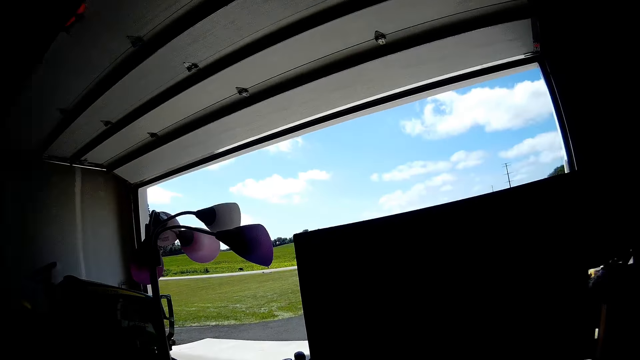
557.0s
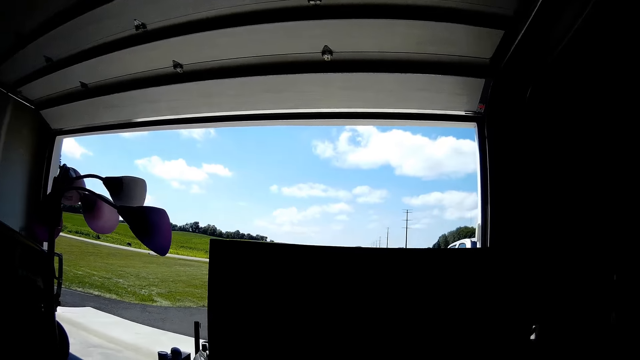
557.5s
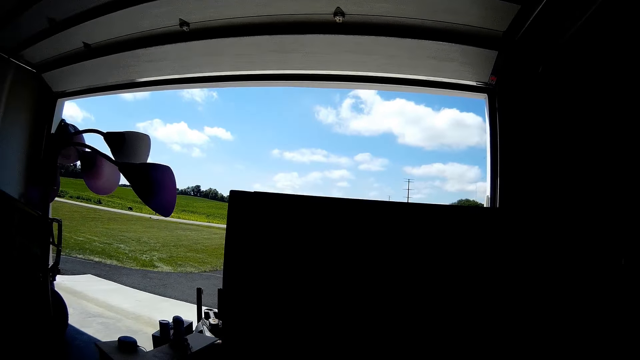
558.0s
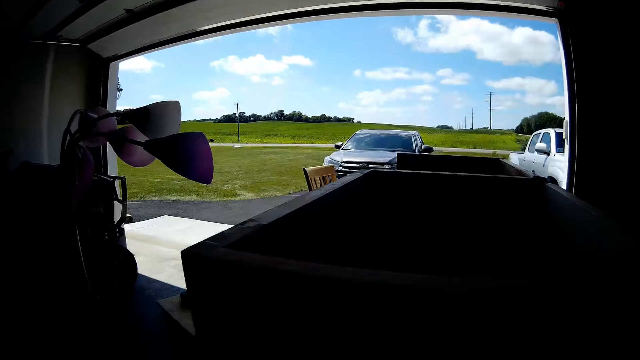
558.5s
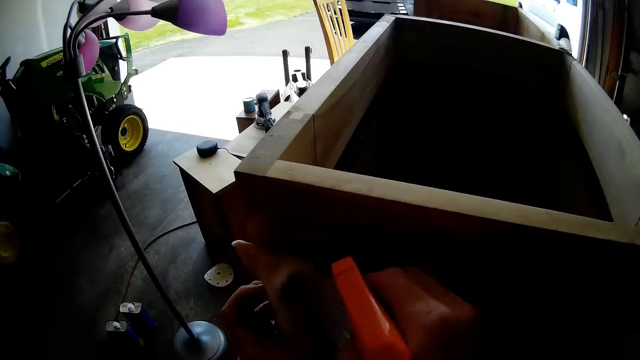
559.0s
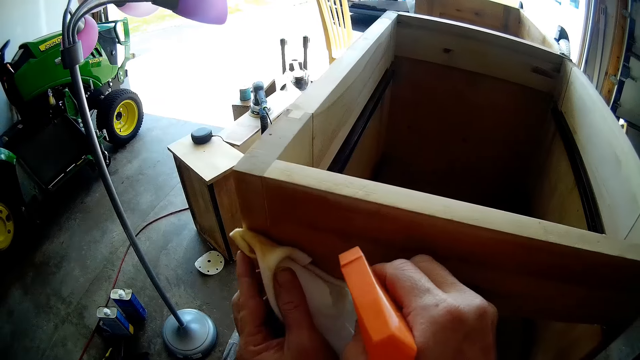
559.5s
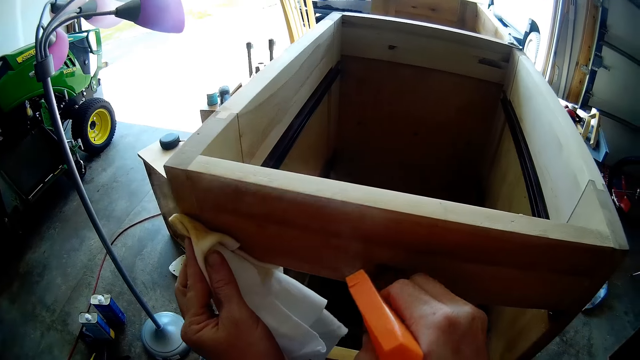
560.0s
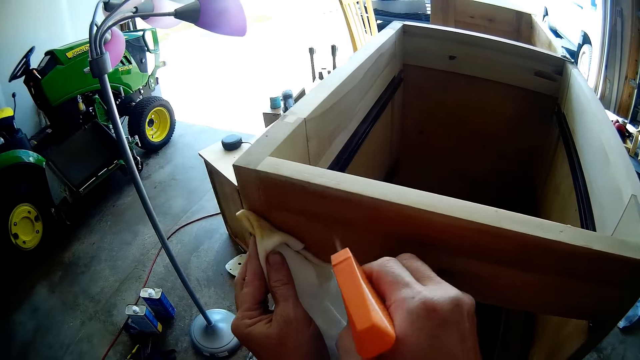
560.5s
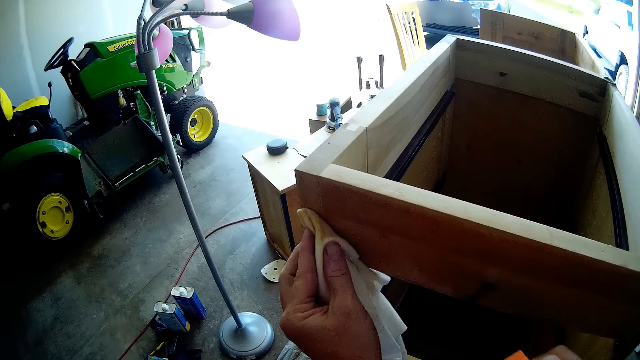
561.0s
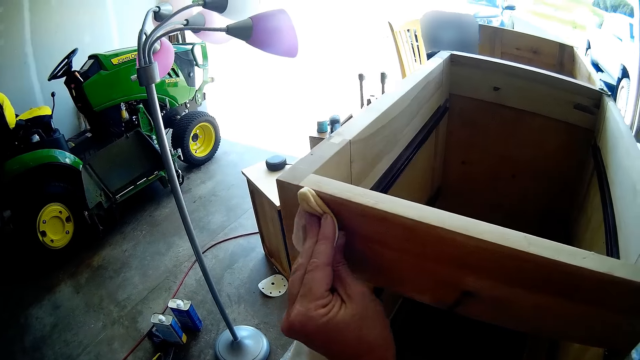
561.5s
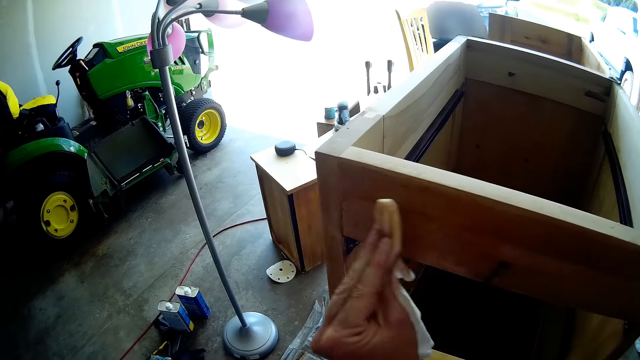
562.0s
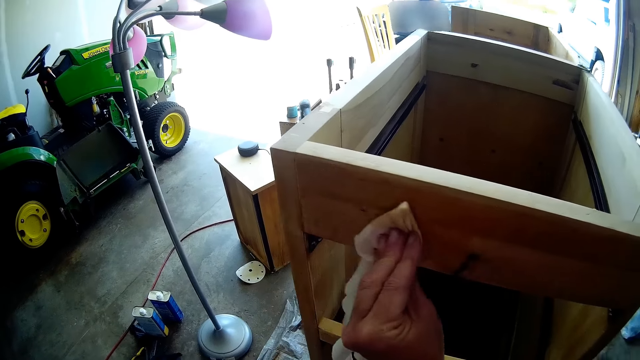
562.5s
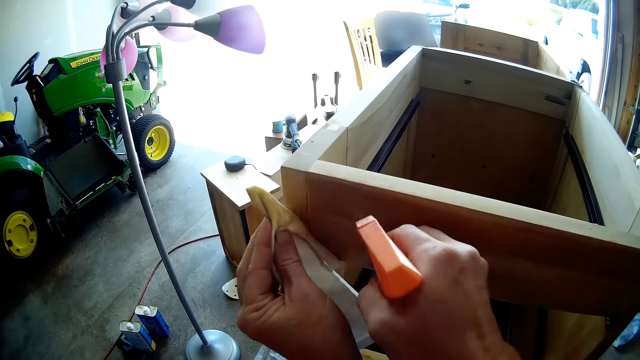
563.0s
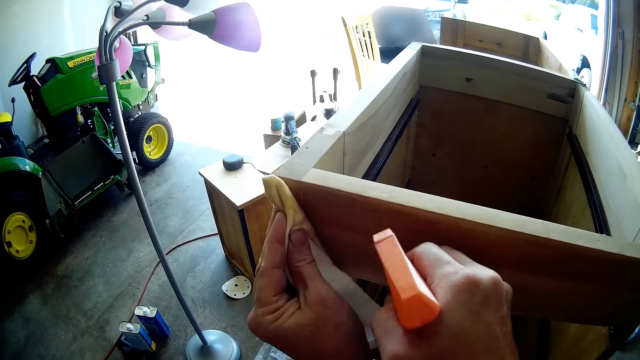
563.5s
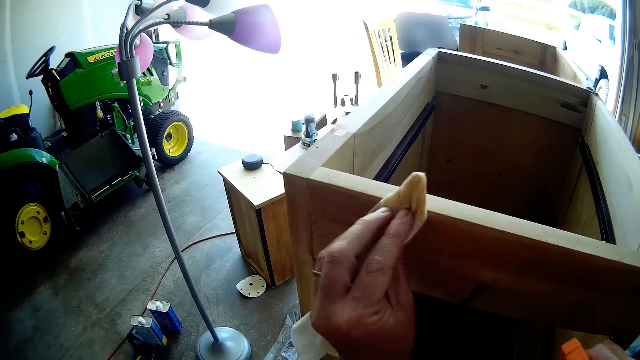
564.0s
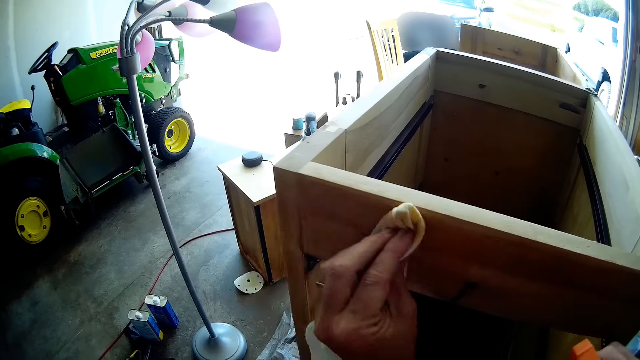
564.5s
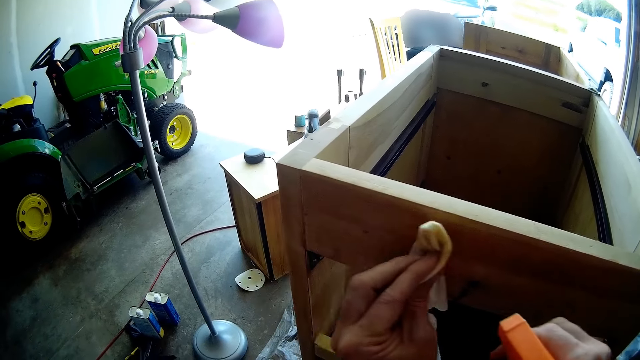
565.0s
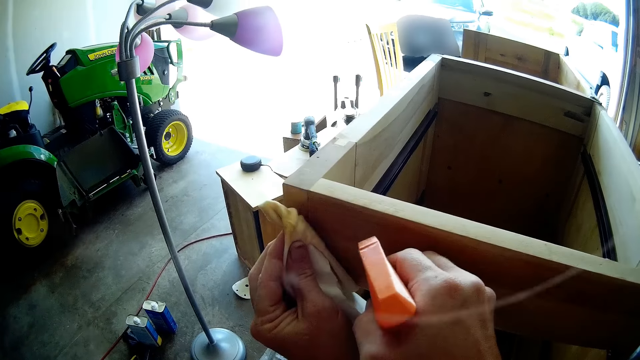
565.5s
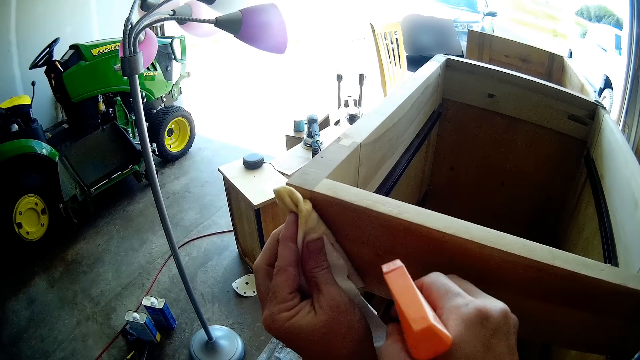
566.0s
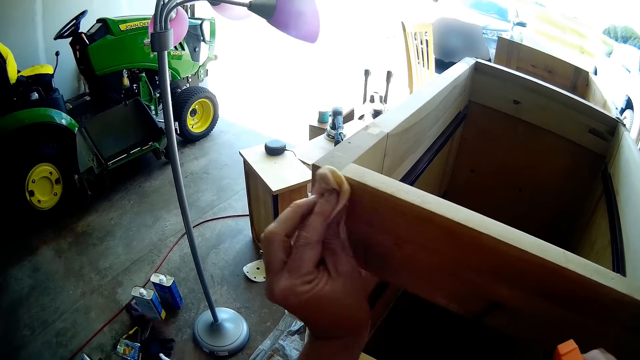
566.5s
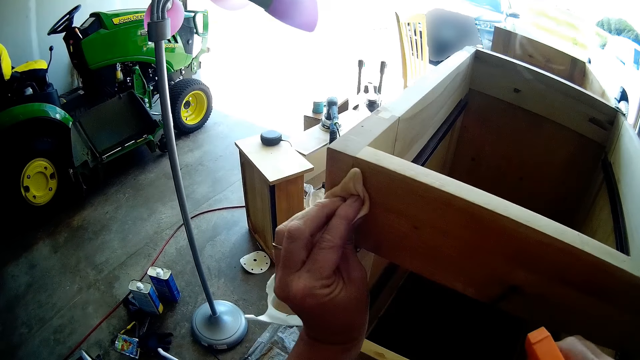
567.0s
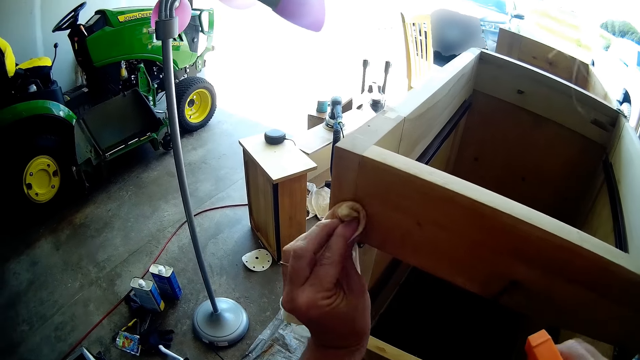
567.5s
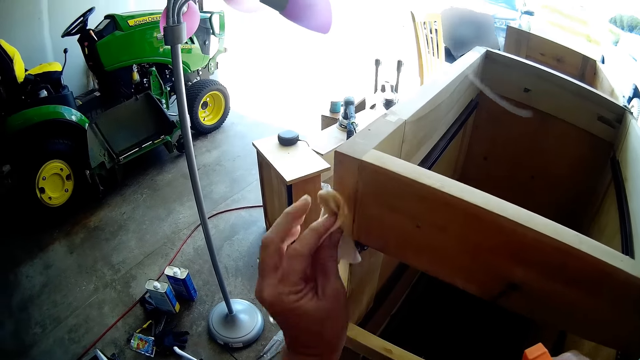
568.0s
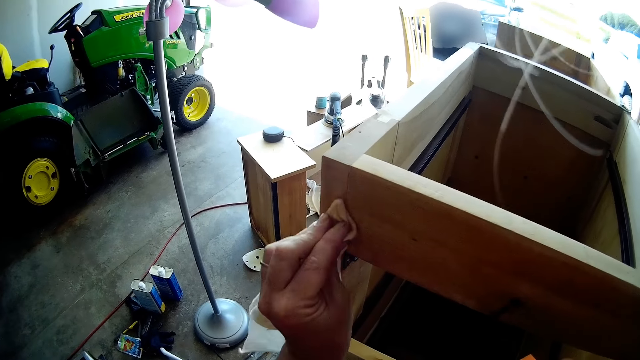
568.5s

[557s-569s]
The camera wearer places a cloth on the drawer. They spray the cabinet with a wooden furniture cleaning spray. They wipe the cabinet with a kitchen towel. They spray the cabinet with the wooden furniture cleaning spray. They wipe the cabinet with the kitchen towel. They spray the cabinet with the wooden furniture cleaning spray. They wipe the cabinet with the kitchen towel.

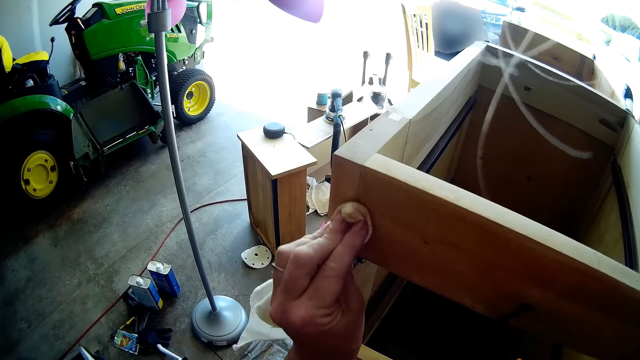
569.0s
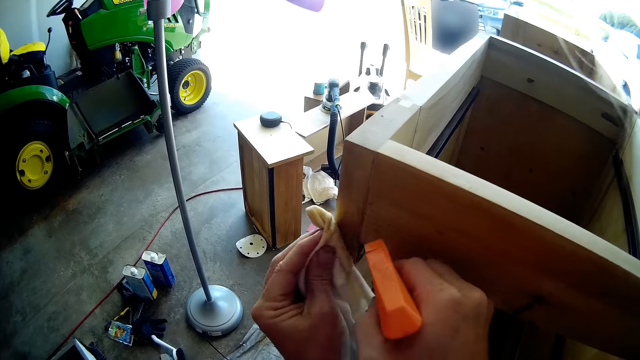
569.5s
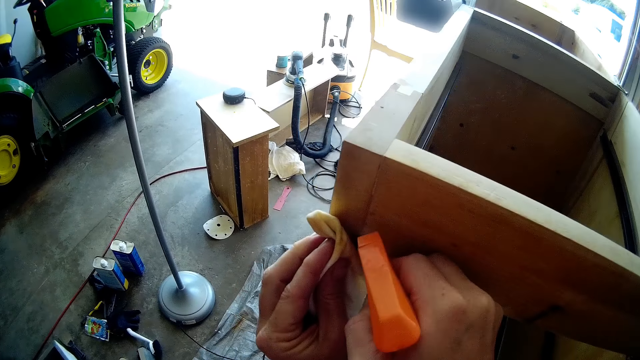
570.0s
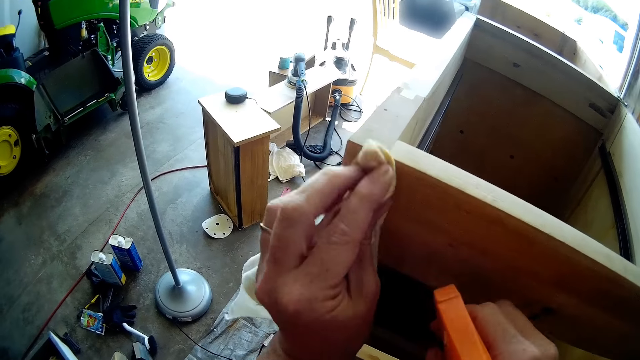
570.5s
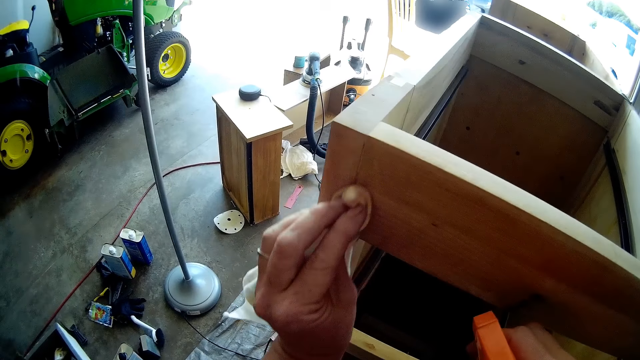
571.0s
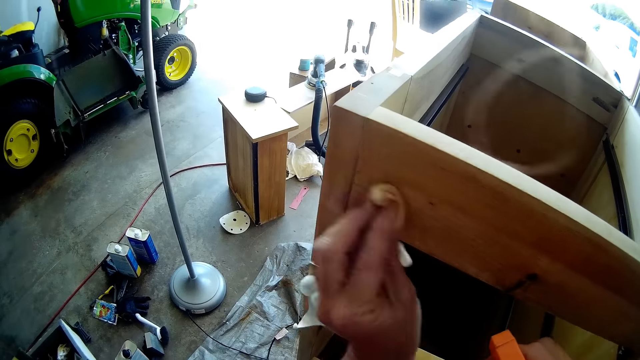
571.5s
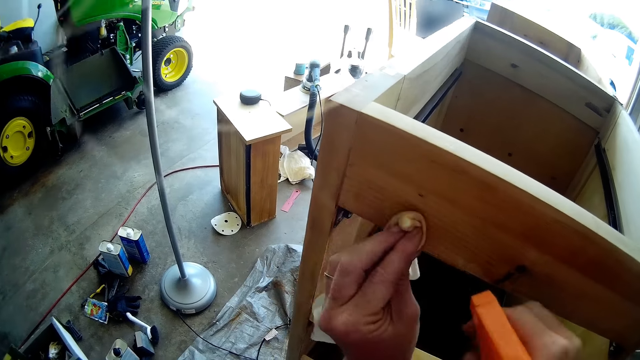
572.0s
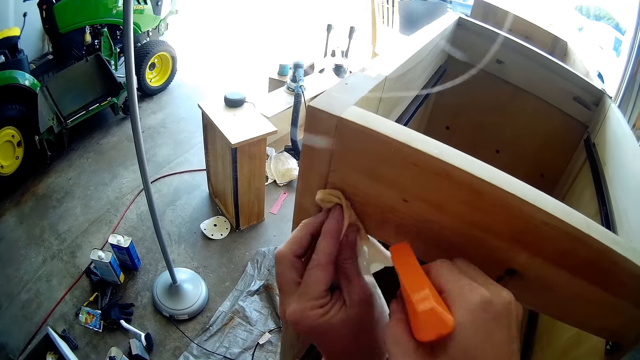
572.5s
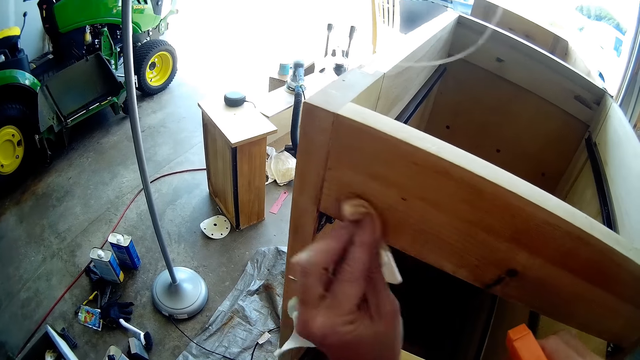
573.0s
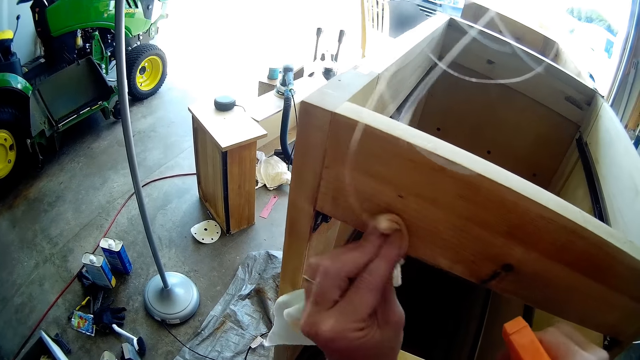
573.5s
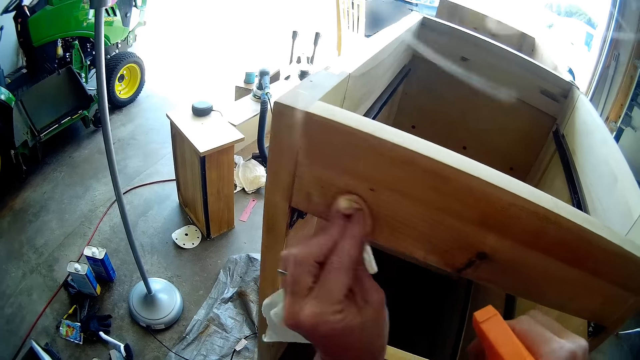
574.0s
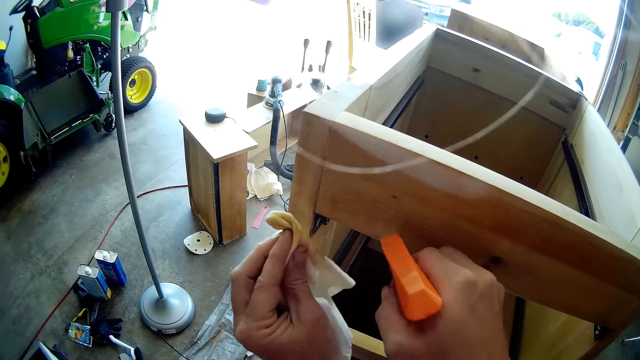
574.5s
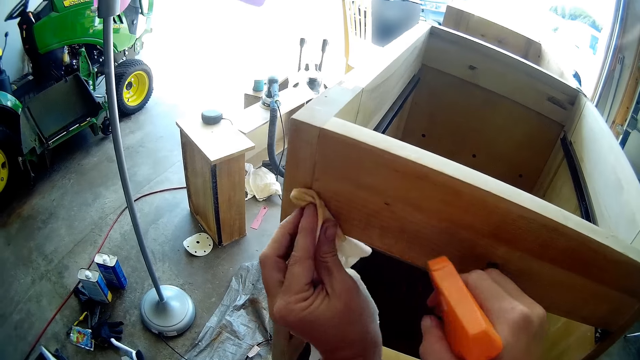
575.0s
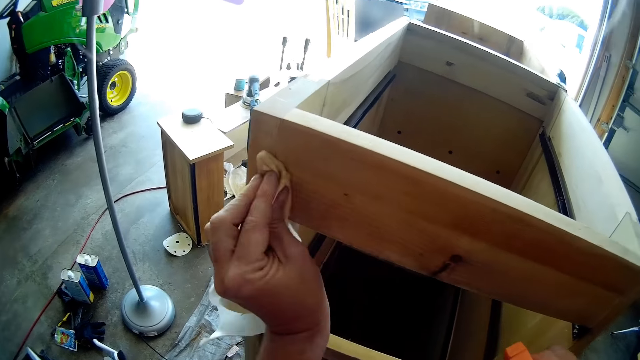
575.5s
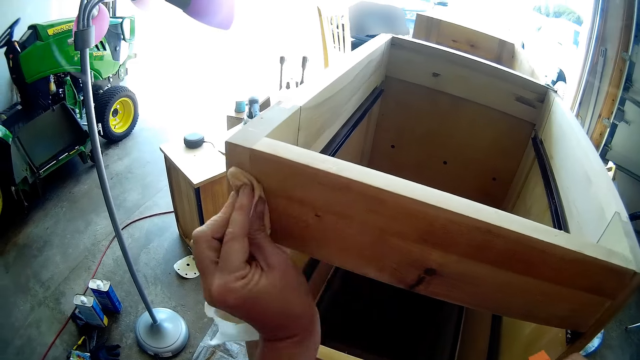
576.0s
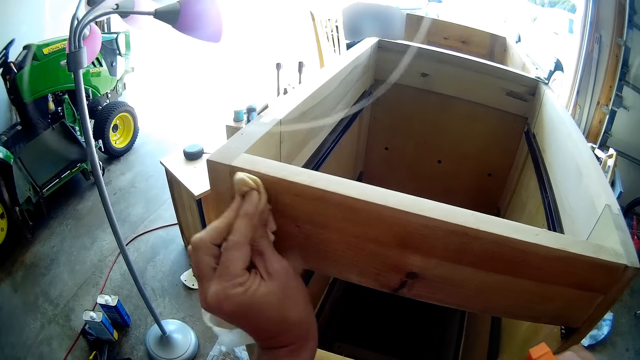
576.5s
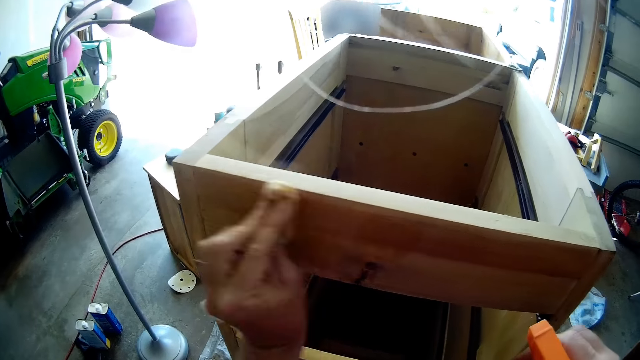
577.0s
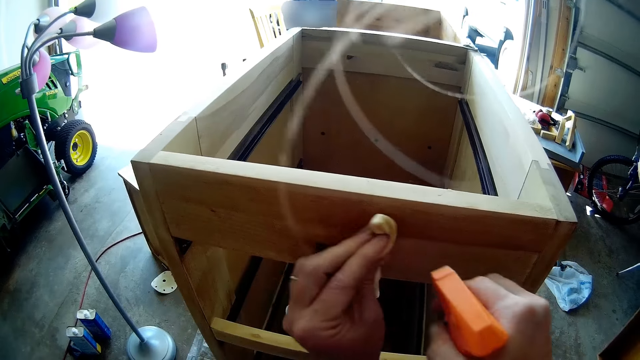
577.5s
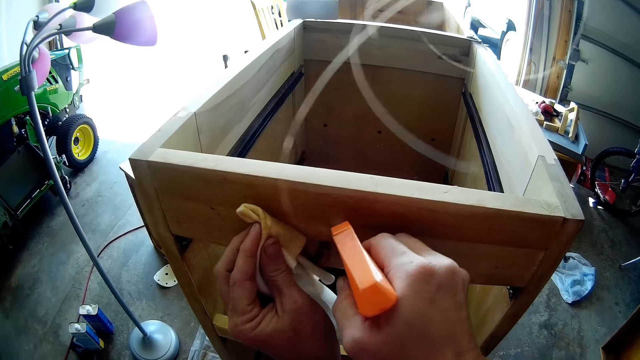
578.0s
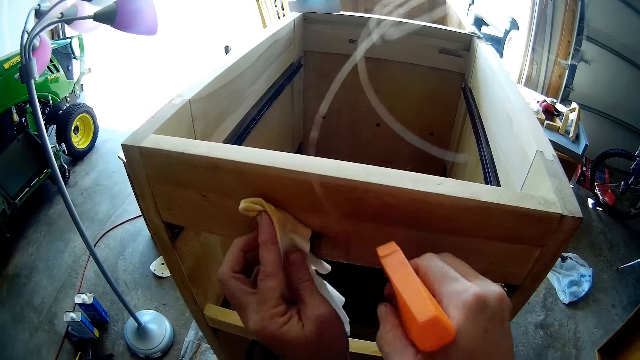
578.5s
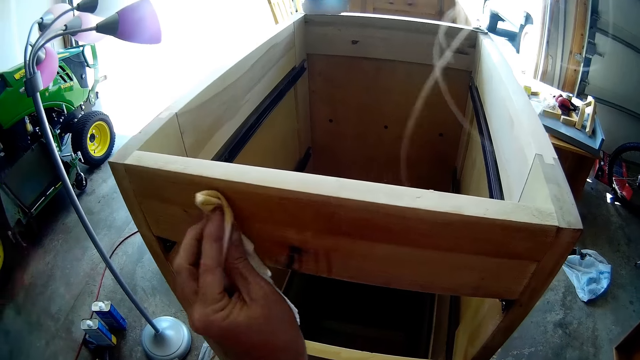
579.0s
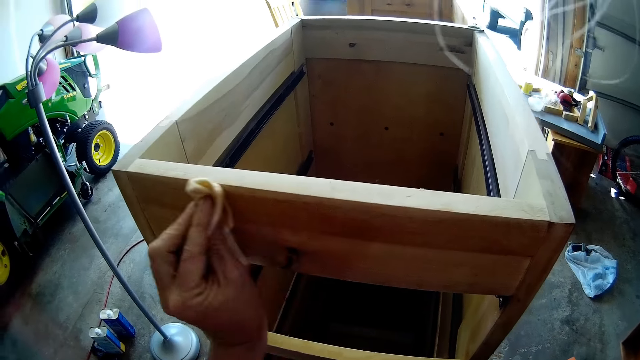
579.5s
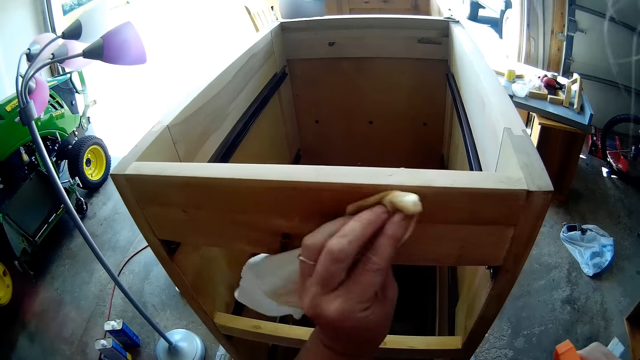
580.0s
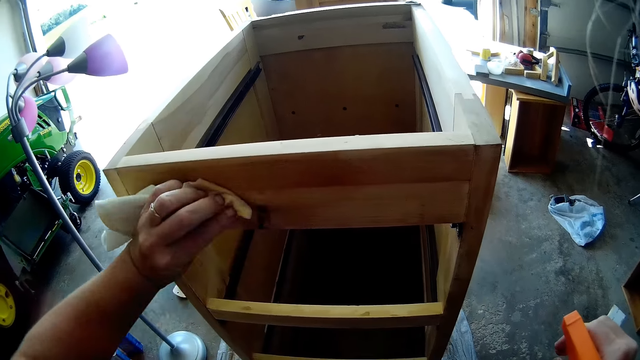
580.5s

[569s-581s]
The camera wearer sprays the cabinet with a wooden furniture cleaning spray. They wipe the cabinet with a kitchen towel. They spray on the chest of drawers. They wipe the drawer with a cloth. They spray the cabinet with the wooden furniture cleaning spray. They wipe the wooden cabinet with the kitchen towel. They spray the cabinet with the wooden furniture cleaning spray. They wipe the wooden cabinet with the kitchen towel.
